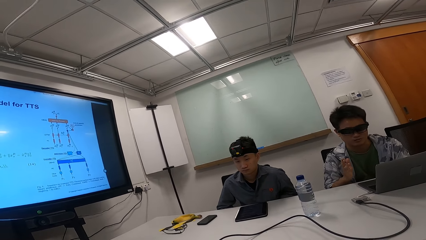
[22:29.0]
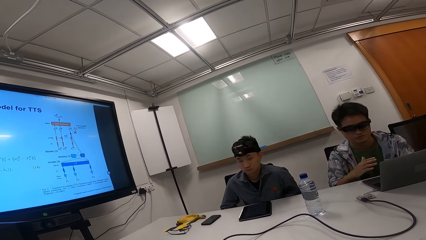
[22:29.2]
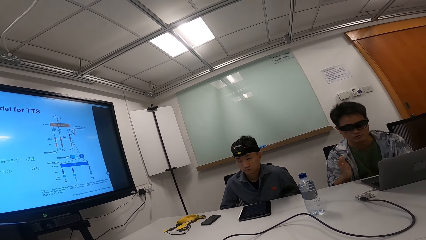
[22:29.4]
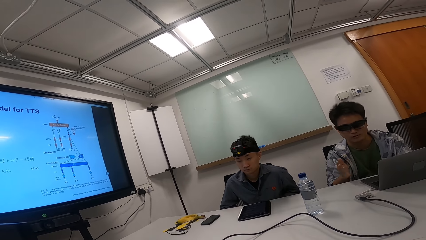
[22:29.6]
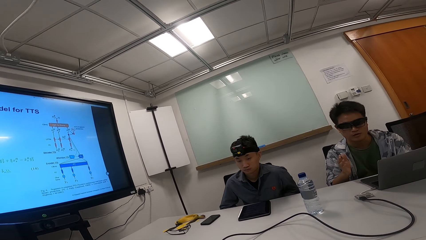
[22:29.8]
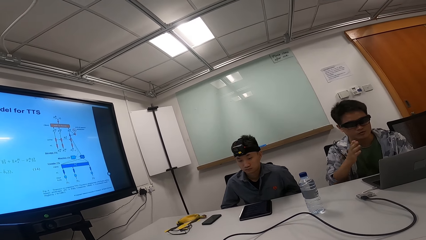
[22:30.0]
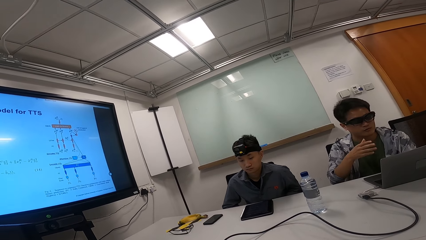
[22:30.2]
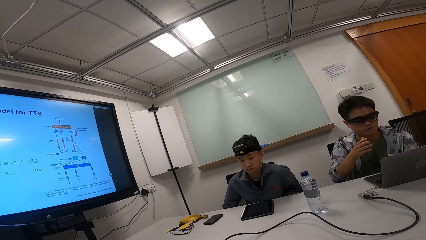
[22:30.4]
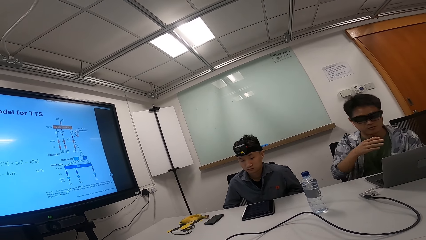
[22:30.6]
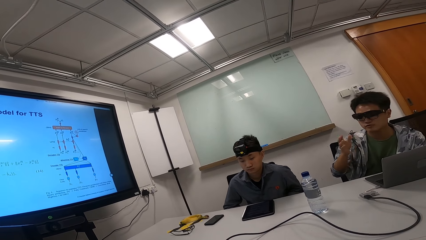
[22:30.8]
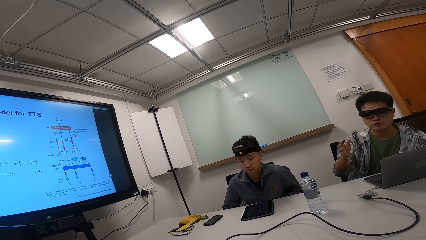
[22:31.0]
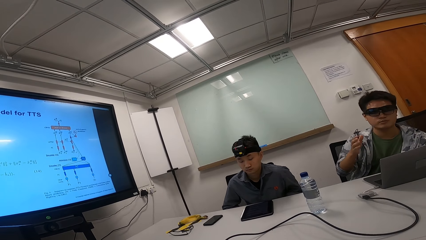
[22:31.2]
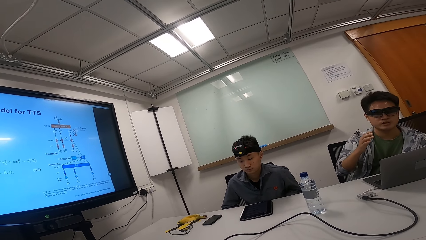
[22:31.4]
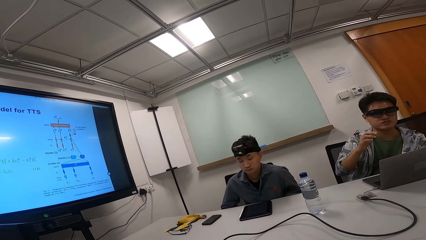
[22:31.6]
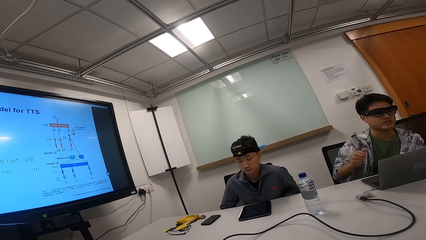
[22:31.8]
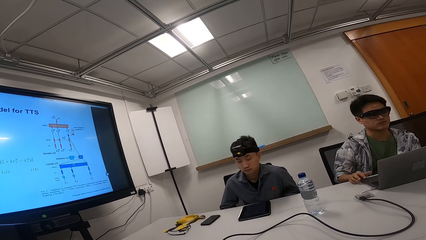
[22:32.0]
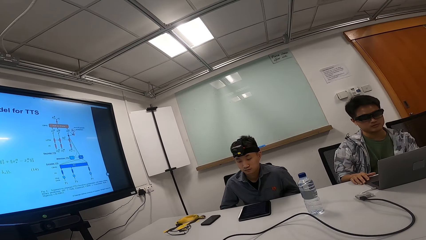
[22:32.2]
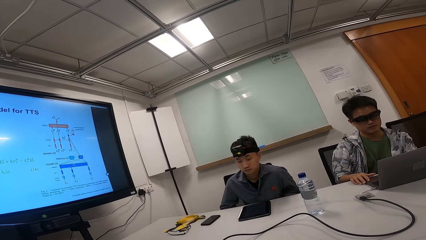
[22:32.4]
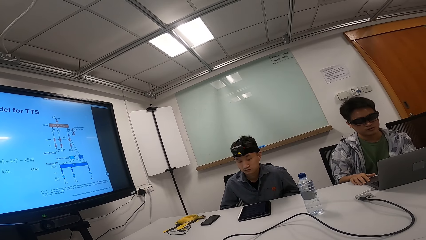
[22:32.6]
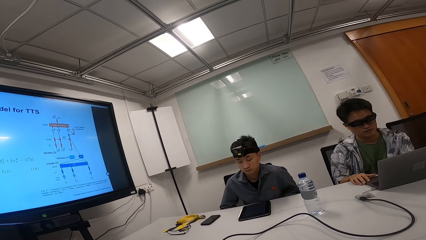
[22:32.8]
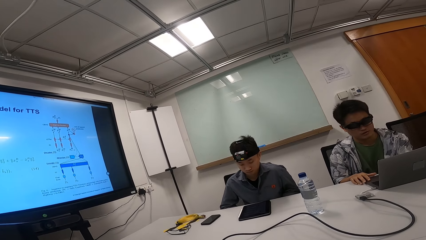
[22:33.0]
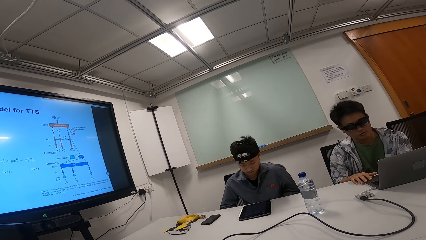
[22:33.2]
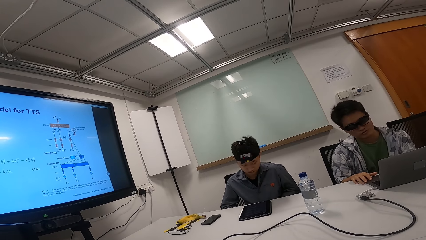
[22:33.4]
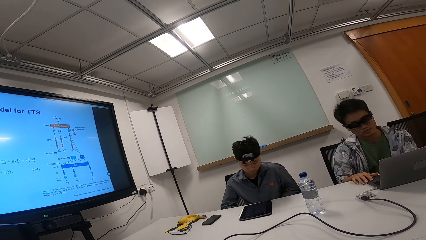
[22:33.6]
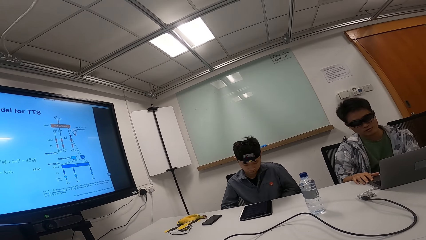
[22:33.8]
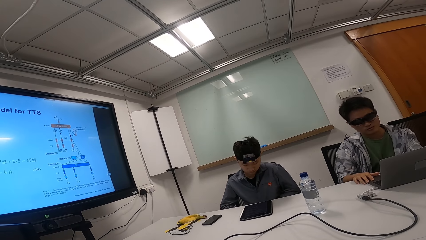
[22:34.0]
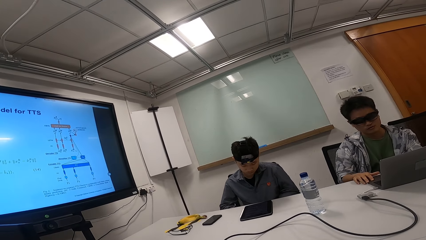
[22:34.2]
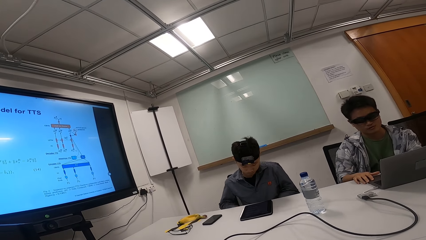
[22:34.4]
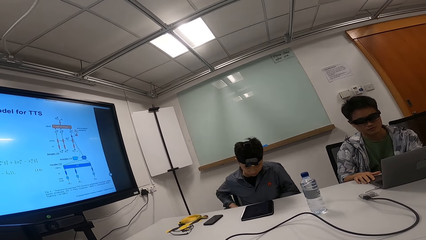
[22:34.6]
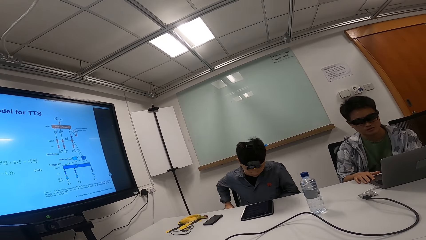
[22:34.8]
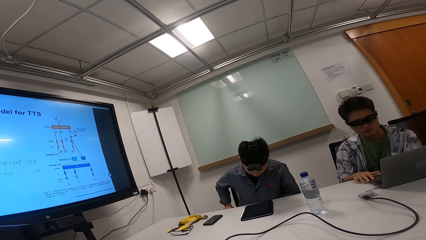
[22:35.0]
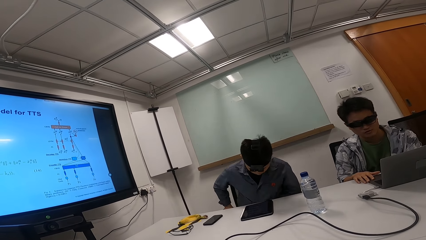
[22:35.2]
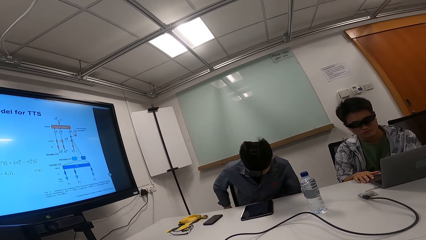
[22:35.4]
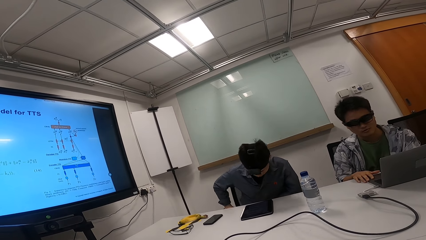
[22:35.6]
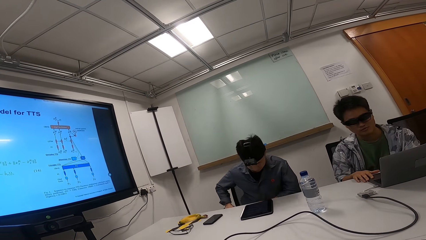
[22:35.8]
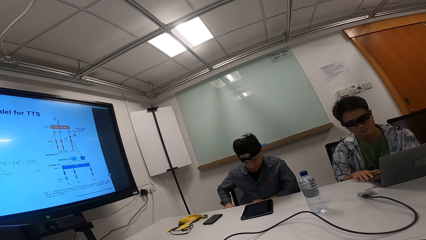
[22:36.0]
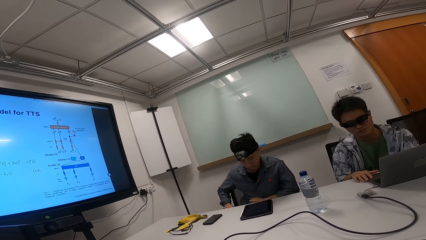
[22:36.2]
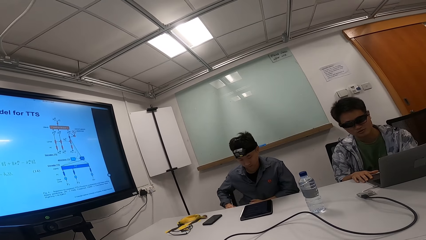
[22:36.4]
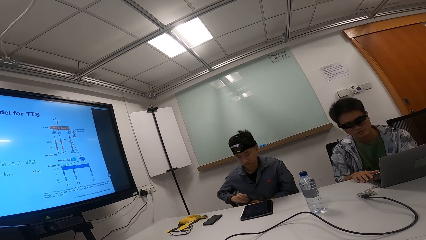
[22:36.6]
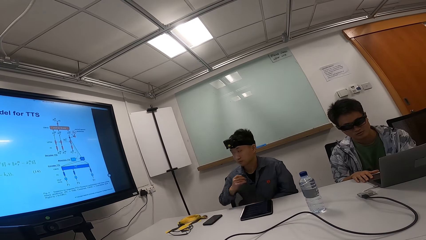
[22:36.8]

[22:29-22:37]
A person makes hand gestures. The person puts his right hand on the tablet. Another person sits well on the seat.

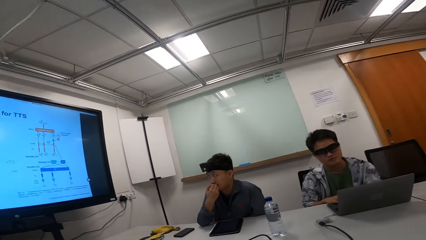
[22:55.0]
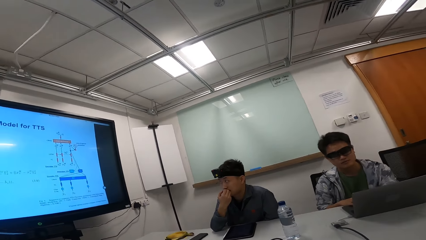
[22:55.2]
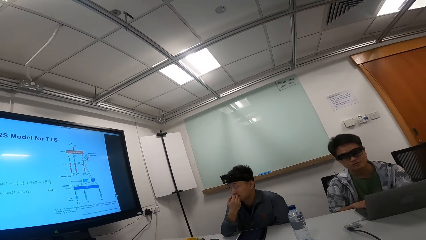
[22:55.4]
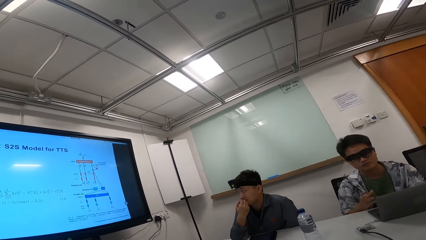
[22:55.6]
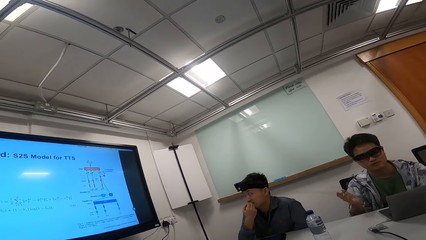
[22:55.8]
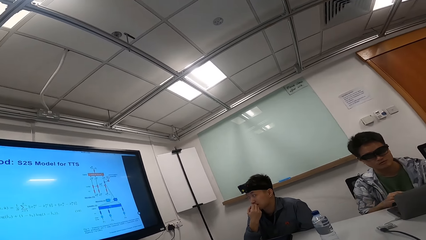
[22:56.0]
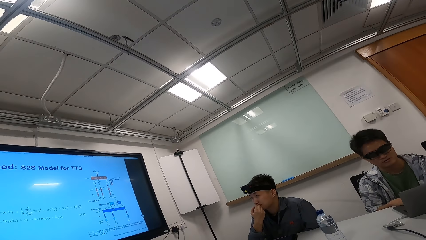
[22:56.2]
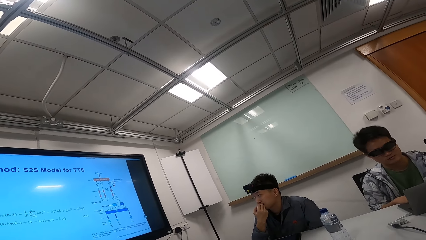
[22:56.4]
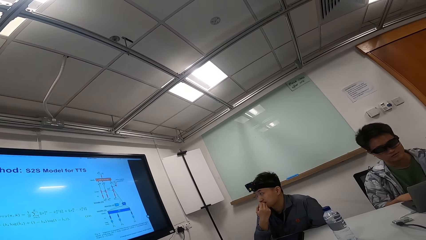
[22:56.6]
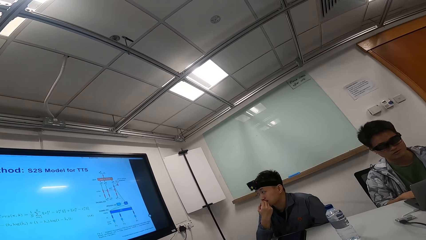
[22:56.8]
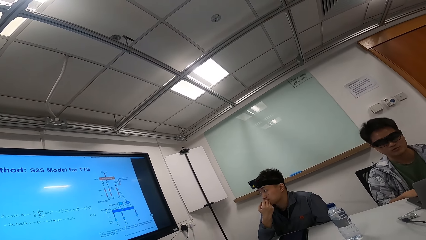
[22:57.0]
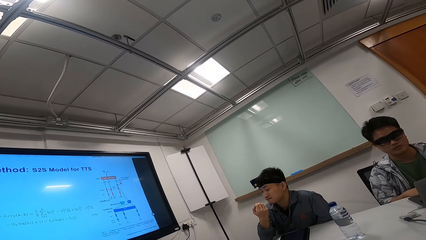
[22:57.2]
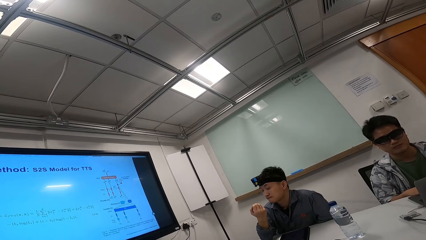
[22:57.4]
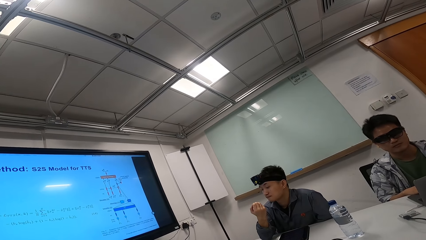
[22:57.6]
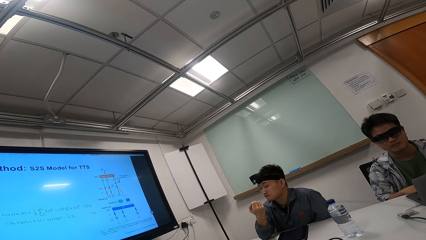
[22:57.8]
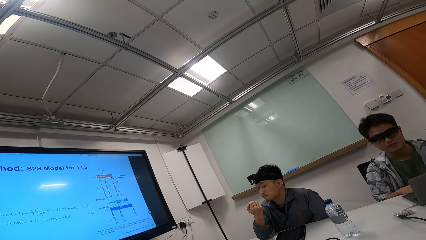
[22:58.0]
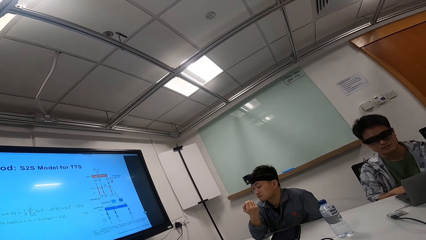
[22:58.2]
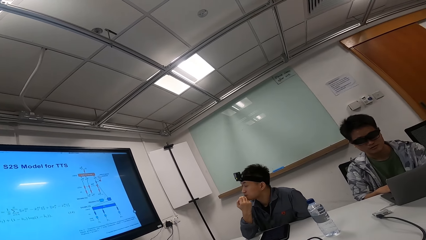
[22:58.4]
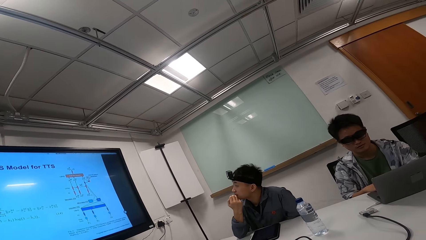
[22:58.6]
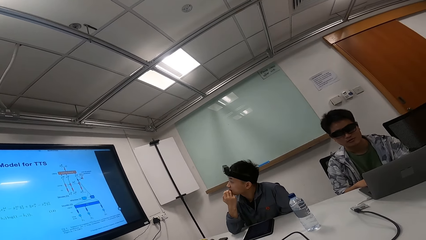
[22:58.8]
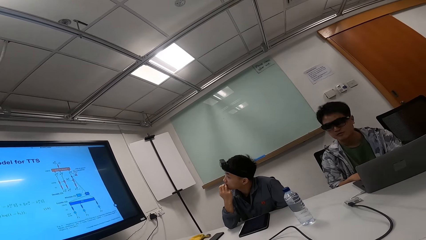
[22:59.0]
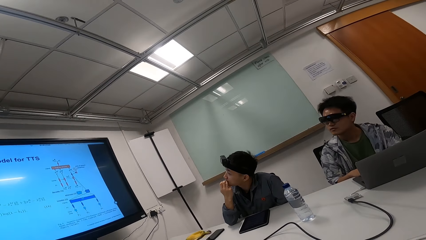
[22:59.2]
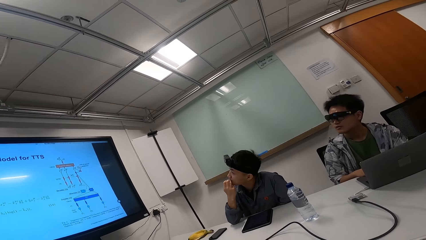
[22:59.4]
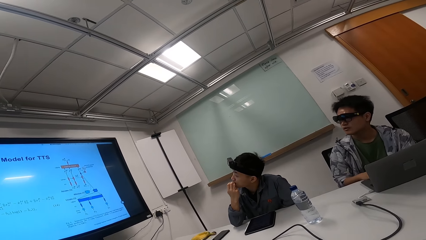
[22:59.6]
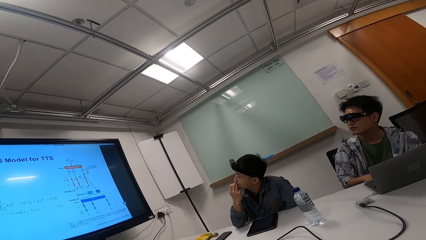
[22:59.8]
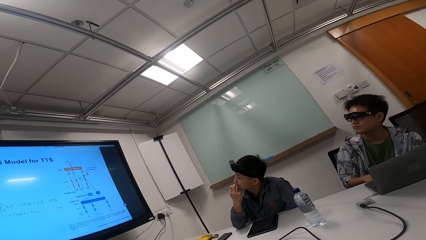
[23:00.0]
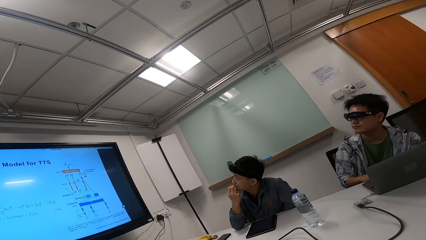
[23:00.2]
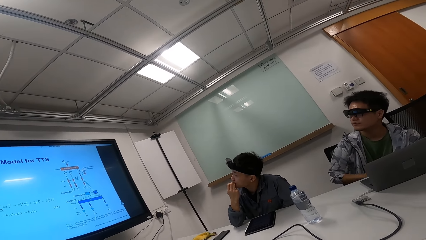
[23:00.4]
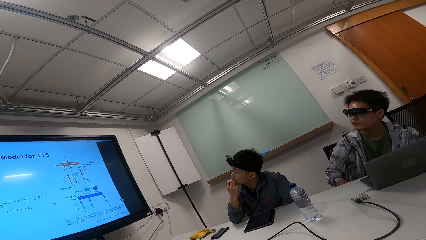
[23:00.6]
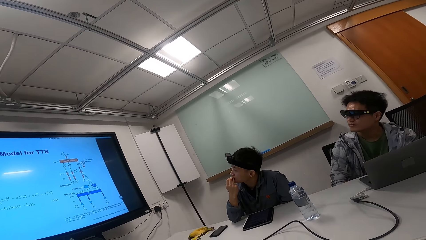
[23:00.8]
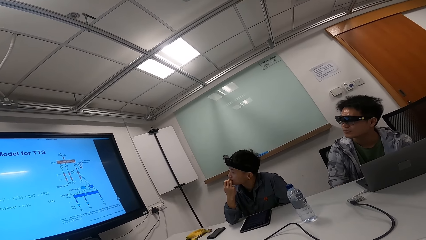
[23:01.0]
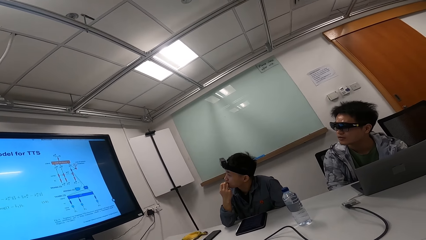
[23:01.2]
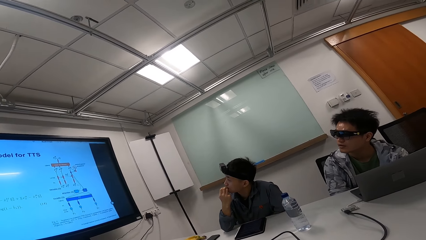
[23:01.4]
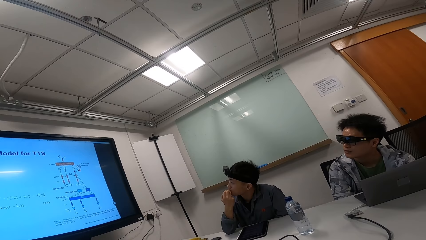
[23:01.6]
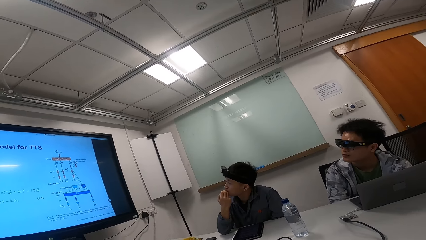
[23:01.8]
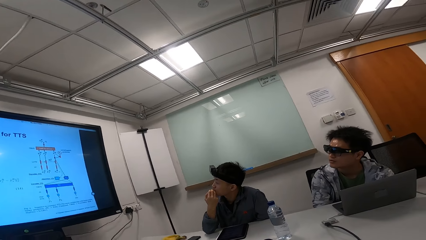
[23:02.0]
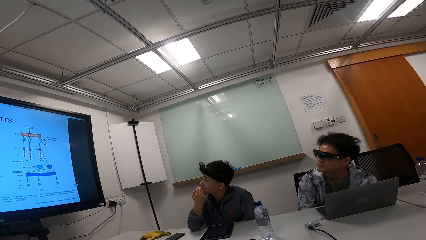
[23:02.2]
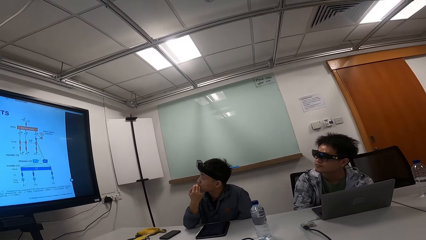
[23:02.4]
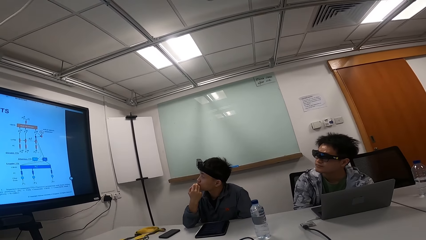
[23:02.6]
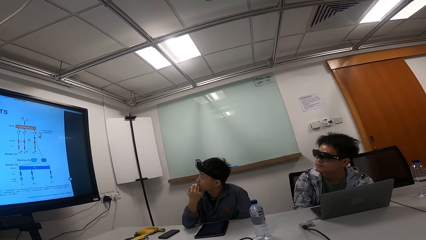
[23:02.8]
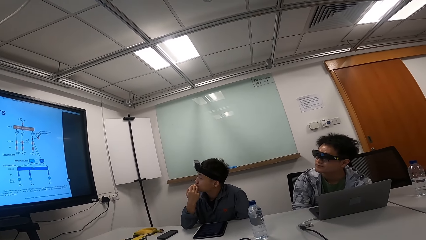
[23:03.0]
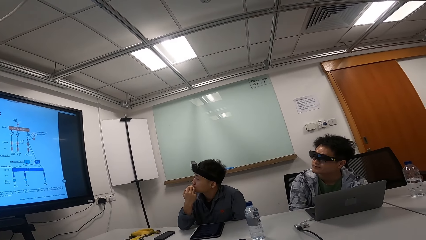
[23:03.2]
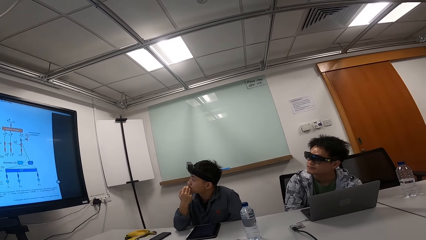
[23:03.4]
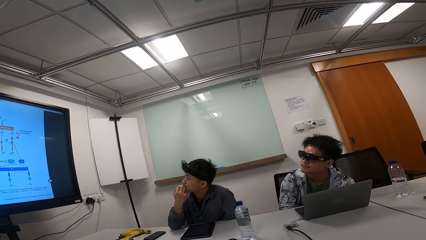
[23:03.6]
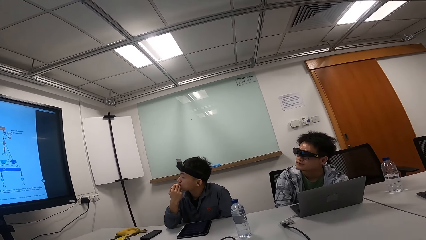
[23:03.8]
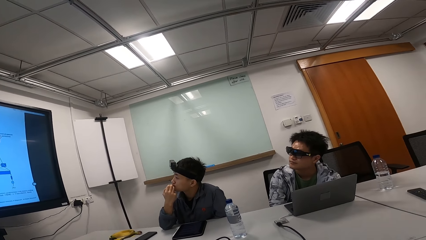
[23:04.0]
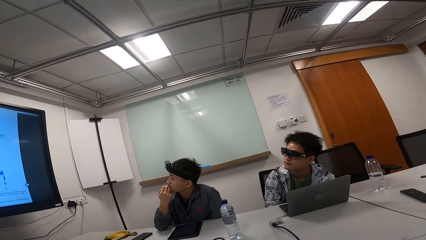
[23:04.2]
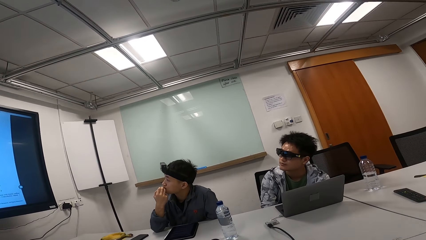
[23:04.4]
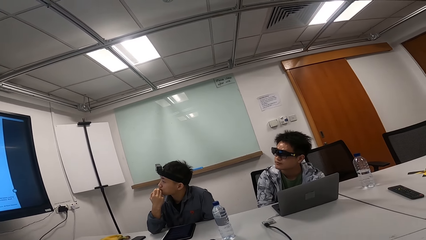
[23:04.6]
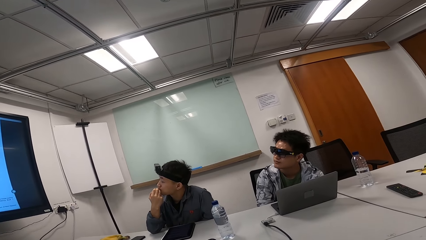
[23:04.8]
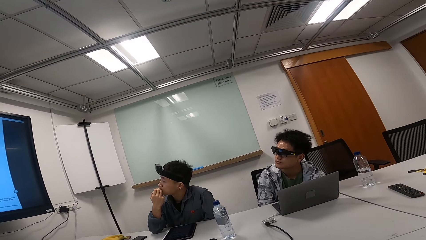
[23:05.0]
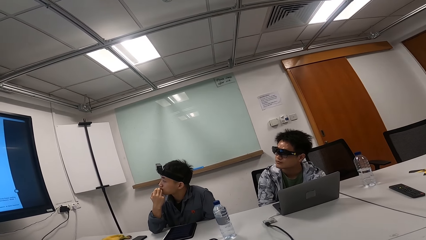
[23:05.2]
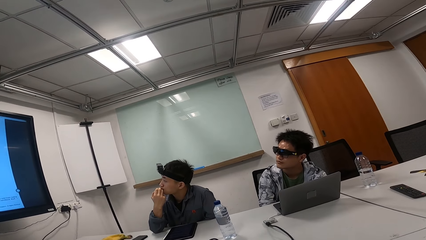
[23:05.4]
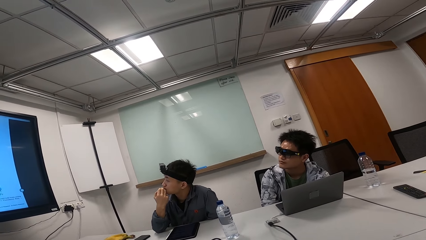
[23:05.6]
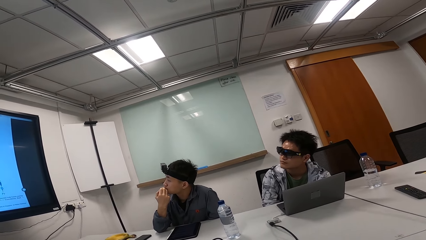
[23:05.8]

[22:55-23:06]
A person gestures with the right hand. Another person reads on the laptop while moving his hand. A third person looks at his right hand. The first person looks at the television.
